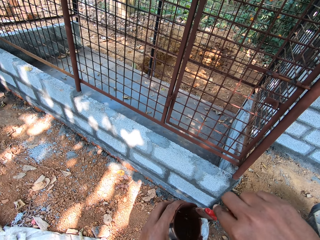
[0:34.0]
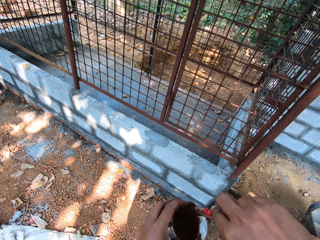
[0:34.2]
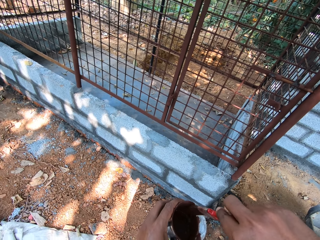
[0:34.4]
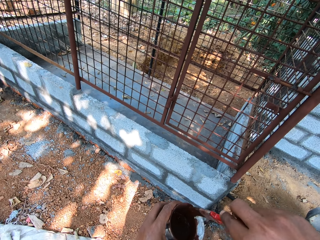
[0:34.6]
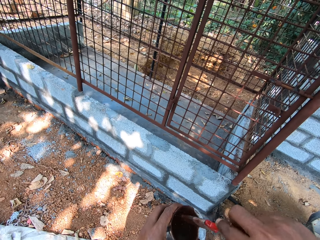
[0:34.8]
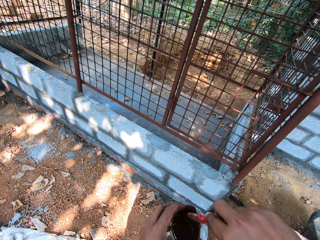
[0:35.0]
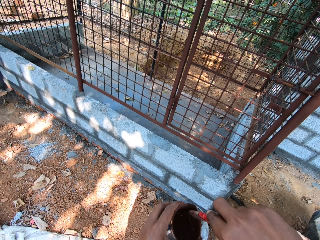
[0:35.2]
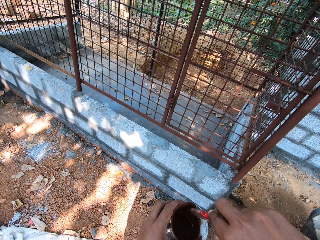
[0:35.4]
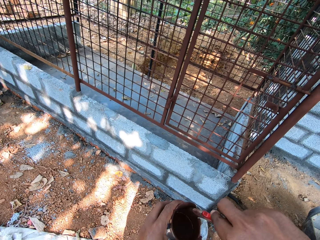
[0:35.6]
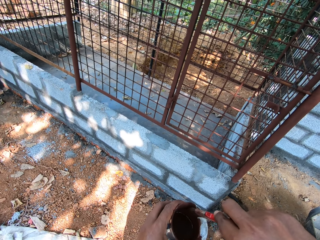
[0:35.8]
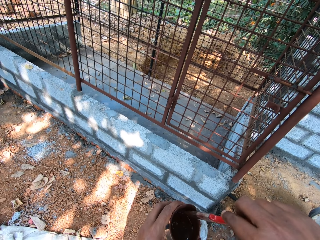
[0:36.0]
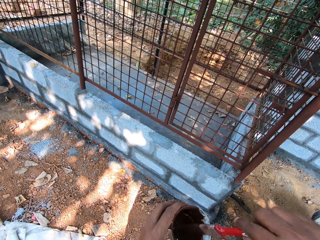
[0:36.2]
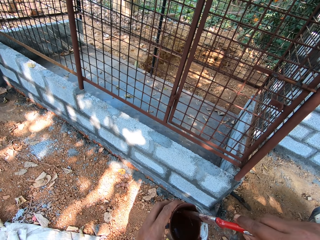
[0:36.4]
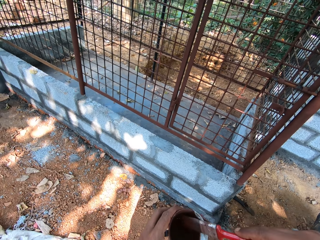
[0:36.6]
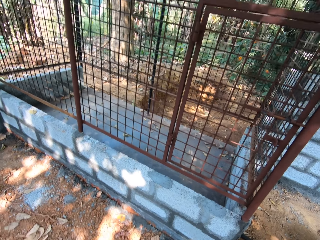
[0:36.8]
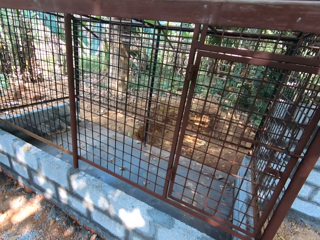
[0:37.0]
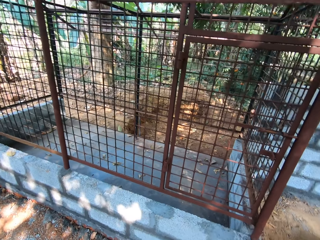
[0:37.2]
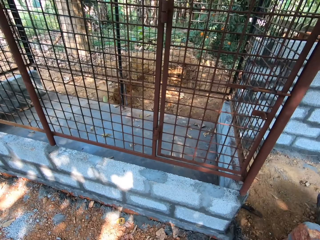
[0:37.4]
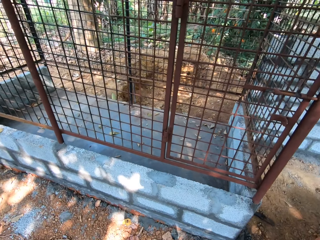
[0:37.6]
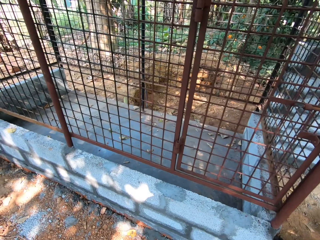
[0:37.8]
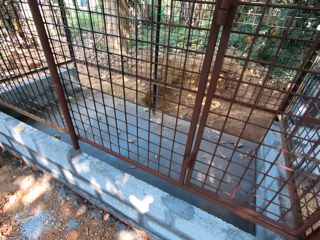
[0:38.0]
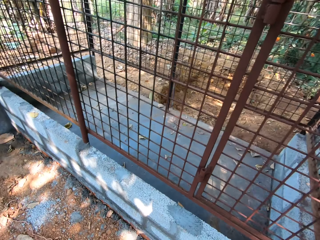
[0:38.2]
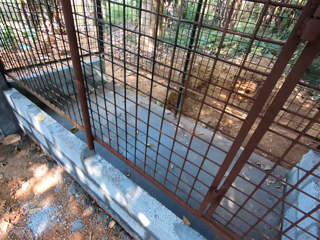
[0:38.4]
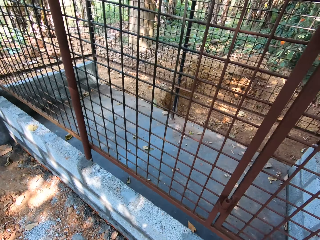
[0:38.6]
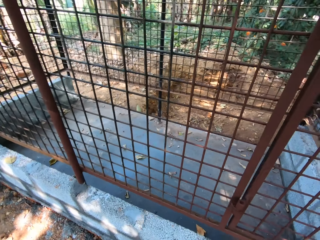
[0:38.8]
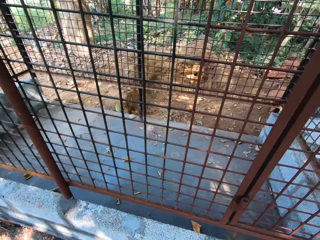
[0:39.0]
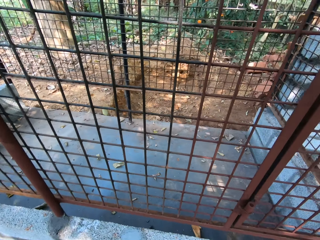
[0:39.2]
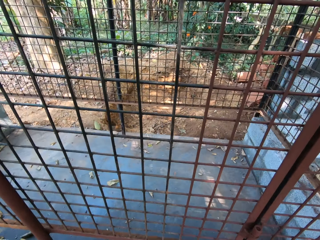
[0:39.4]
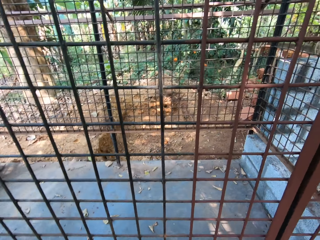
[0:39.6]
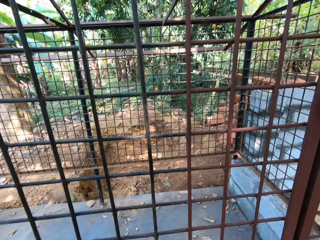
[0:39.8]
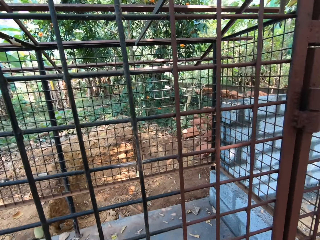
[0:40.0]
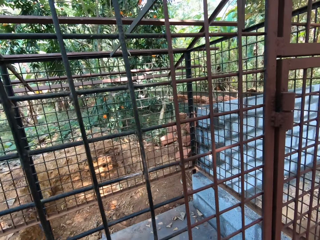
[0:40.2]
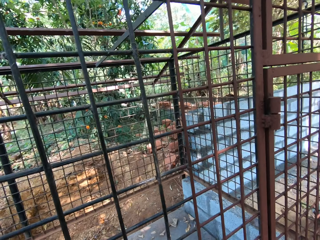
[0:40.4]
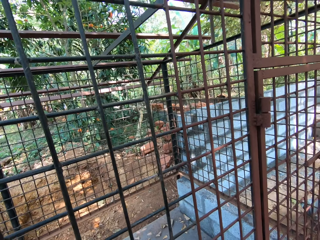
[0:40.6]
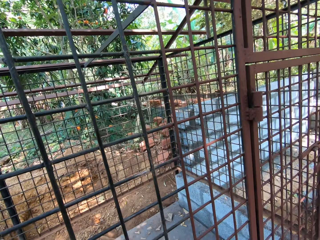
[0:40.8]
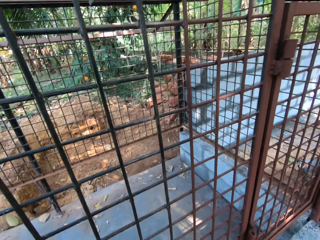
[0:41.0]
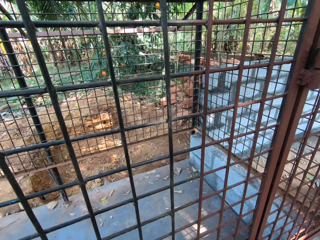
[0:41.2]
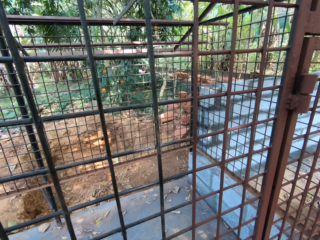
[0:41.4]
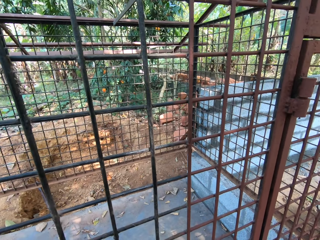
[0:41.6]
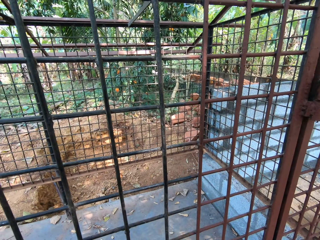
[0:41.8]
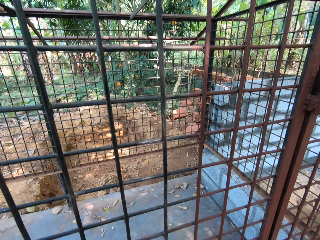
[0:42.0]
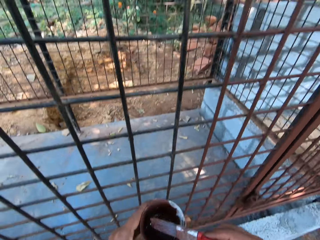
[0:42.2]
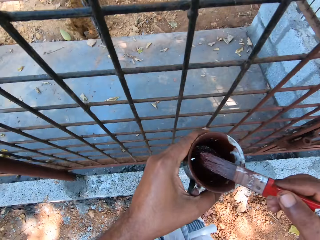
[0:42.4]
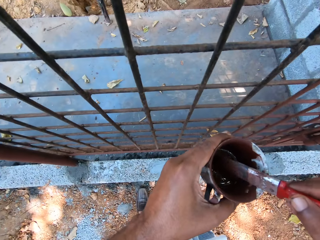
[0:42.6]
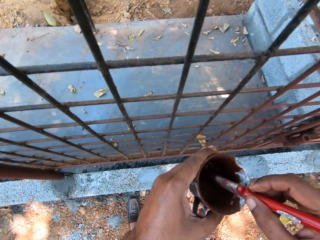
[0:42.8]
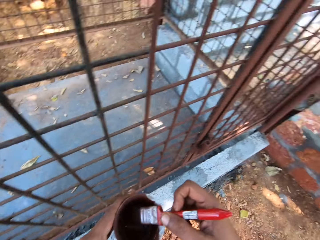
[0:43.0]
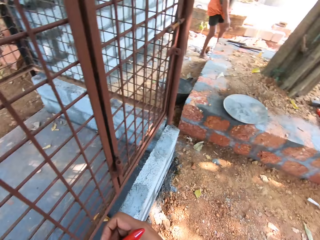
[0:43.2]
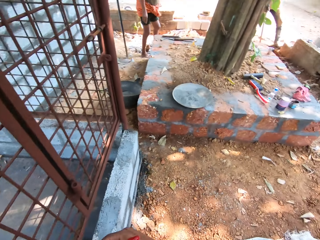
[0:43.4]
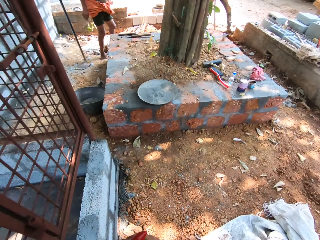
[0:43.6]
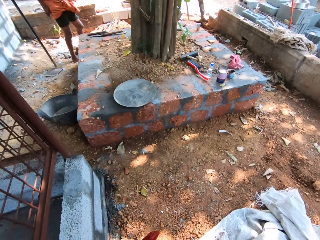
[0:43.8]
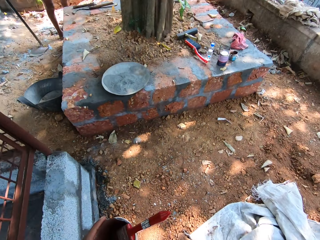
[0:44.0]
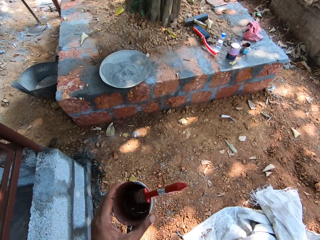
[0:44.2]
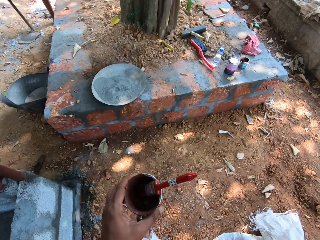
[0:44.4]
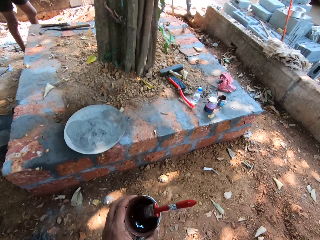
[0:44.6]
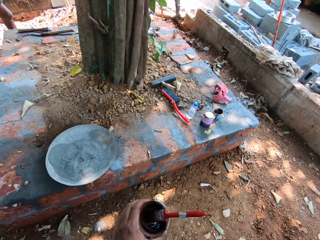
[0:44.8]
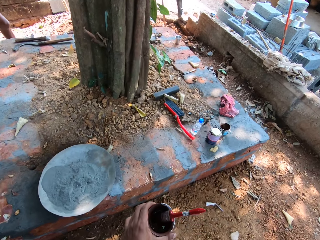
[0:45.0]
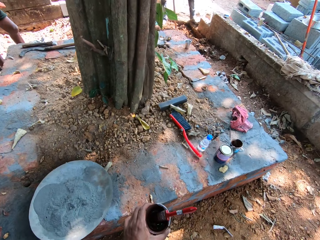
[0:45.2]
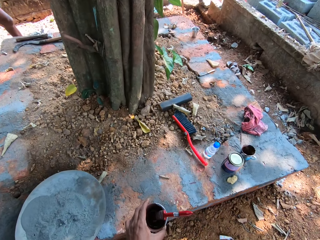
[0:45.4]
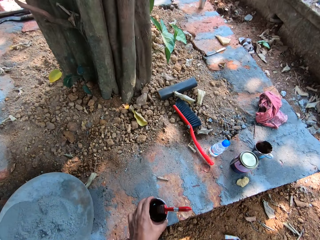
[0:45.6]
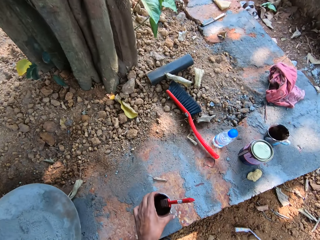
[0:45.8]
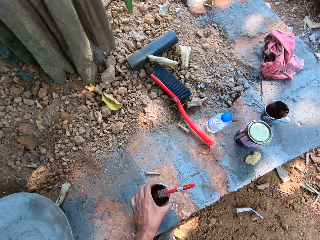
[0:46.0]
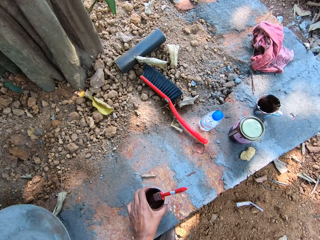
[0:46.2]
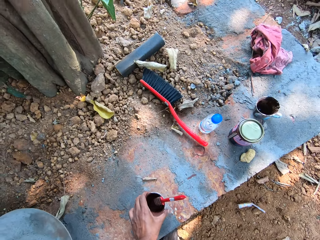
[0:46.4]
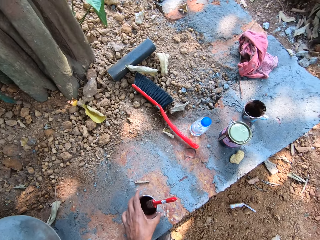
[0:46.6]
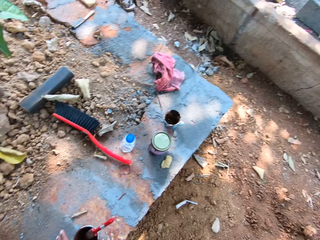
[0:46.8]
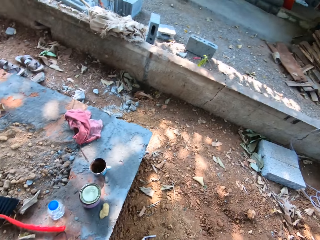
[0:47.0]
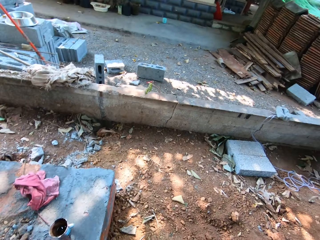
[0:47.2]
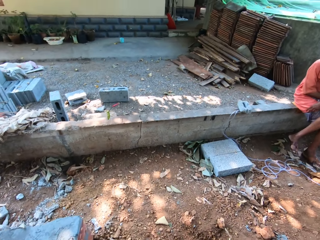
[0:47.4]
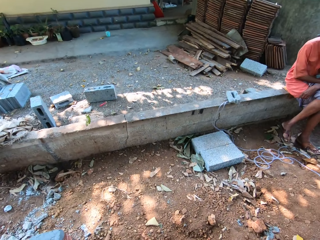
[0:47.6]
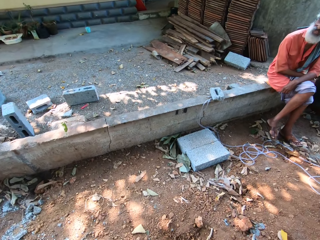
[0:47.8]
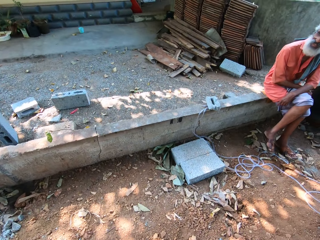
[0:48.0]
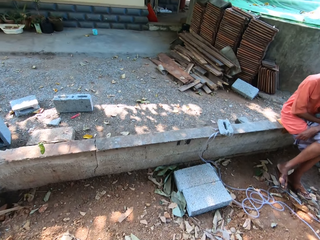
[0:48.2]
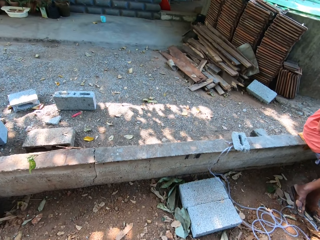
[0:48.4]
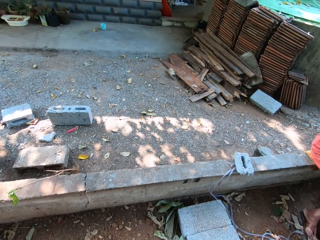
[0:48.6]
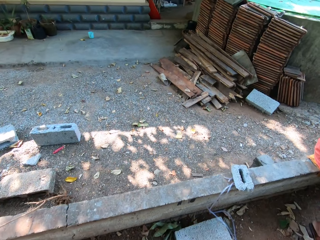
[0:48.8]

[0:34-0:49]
The camera wearer walks on the compound. He interacts with a man. He removes his right hand from the paint brush in the cup in his left hand. He drops the cup in his left hand on the pavement. He walks on the compound.

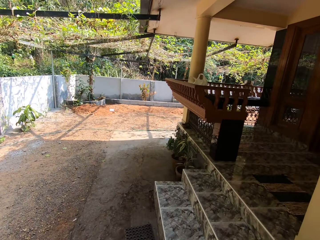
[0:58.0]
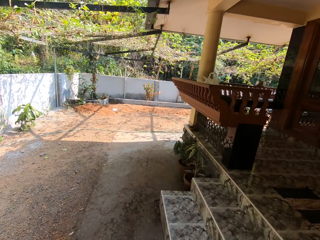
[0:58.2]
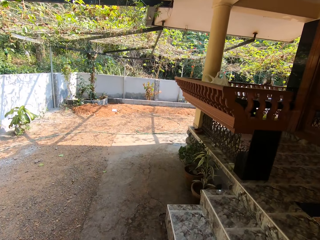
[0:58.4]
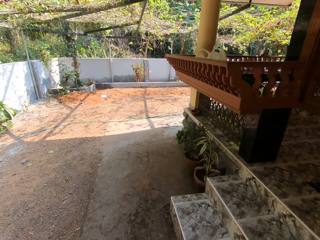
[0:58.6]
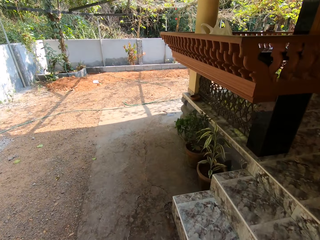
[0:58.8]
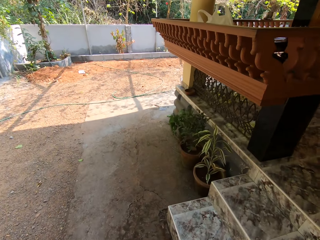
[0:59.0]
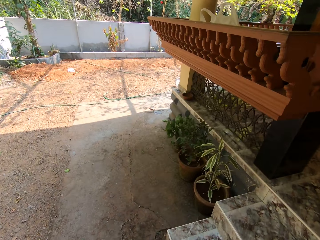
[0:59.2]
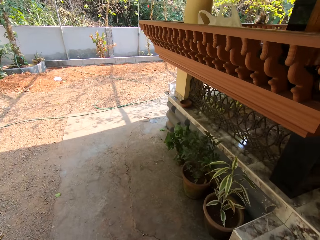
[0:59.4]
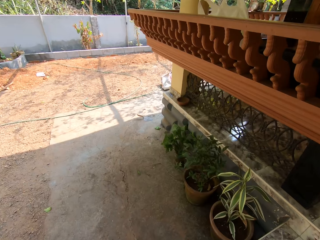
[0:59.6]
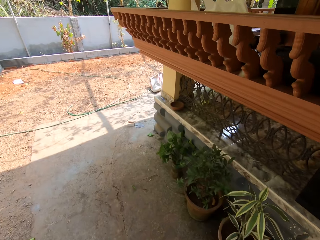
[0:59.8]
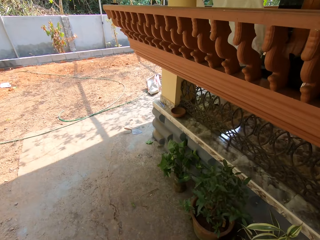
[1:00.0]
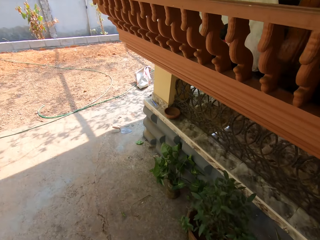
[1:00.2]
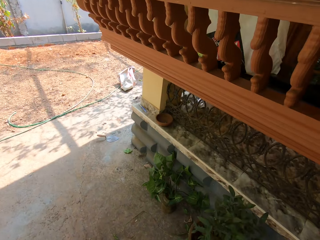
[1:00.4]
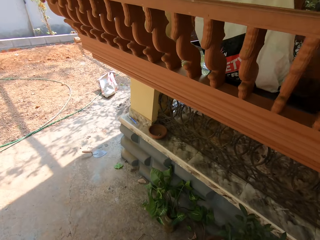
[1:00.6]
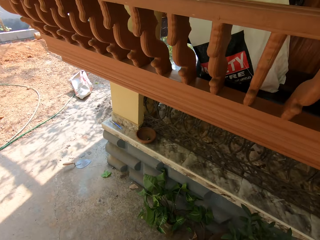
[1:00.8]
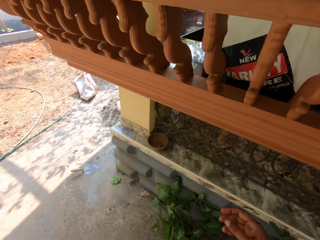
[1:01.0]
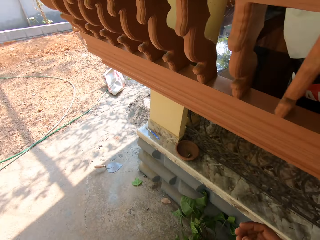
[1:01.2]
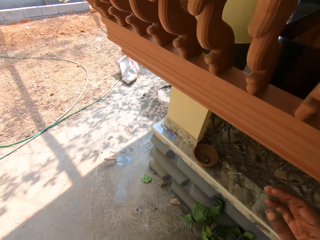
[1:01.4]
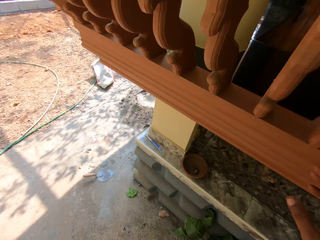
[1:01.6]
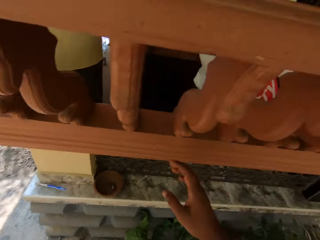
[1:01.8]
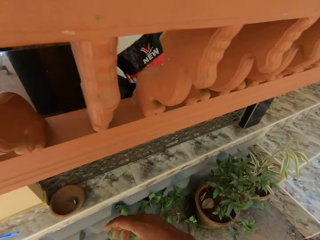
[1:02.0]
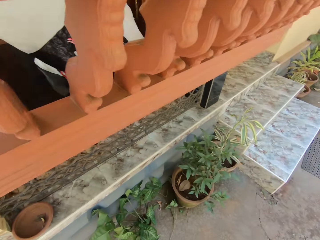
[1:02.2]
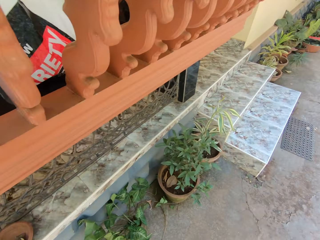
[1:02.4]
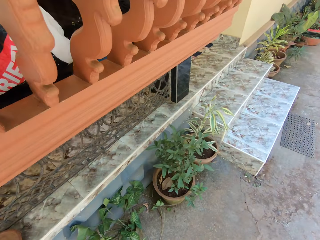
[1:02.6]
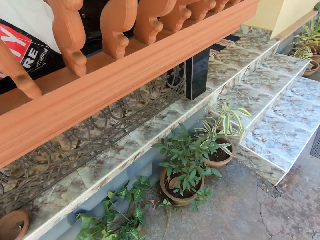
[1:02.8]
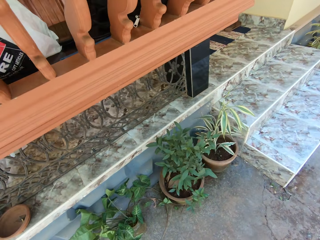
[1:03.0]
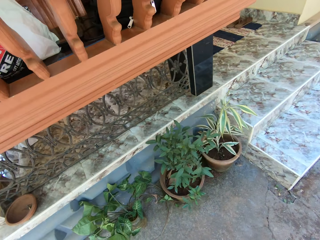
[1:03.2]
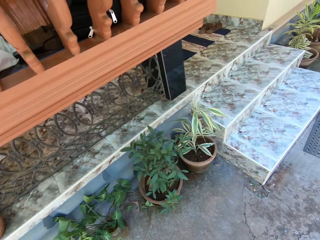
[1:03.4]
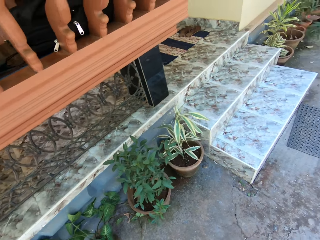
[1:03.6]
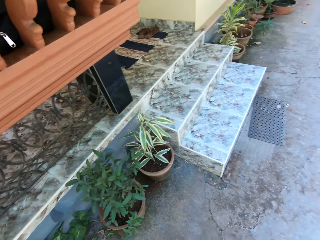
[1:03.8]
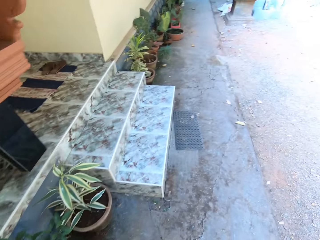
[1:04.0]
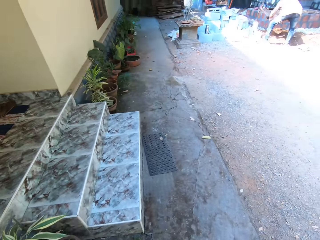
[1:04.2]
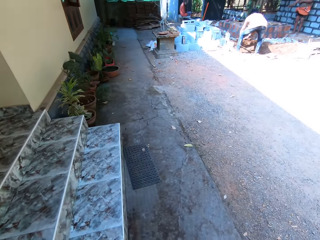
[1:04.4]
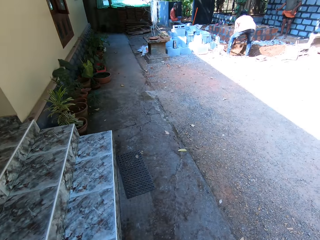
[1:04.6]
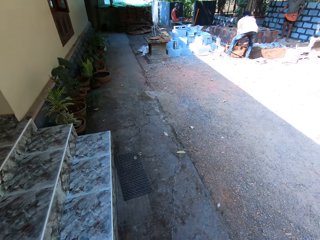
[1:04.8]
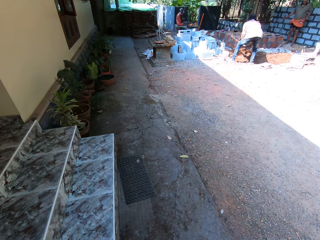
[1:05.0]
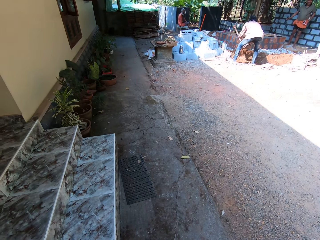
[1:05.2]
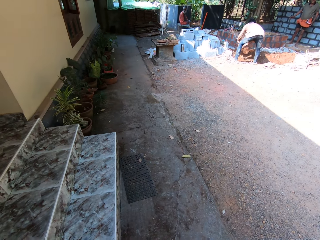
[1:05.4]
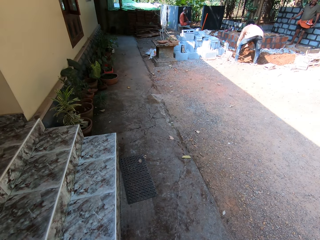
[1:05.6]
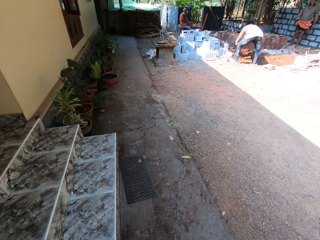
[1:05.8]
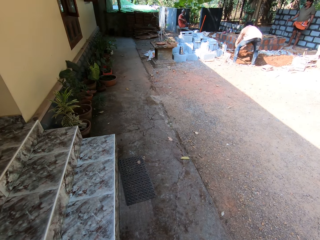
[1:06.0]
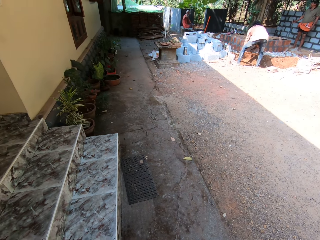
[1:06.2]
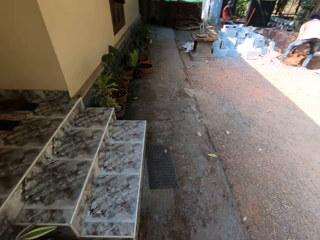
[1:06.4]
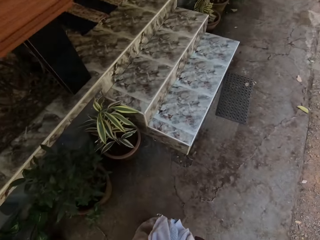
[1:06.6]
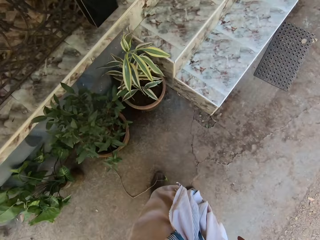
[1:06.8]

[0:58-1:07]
The camera wearer moves hands. They look around the compound. They interact with the man. Another man digs the ground with an axe in both hands.
